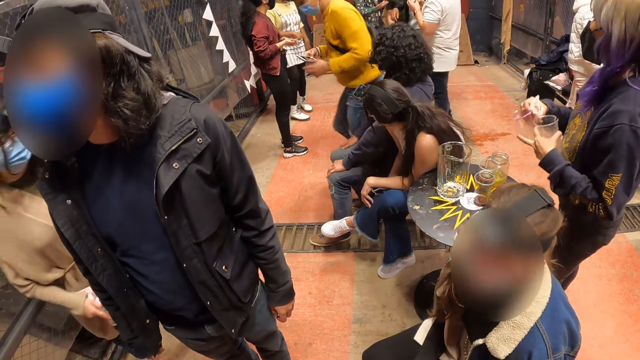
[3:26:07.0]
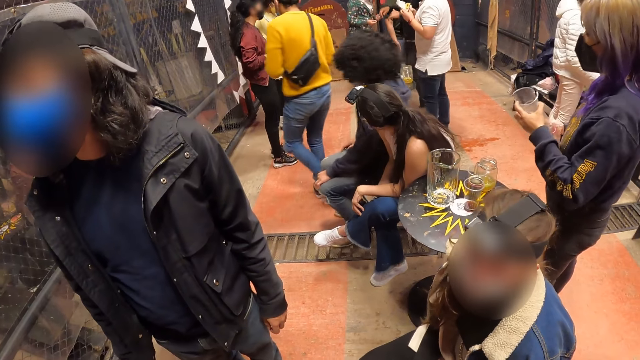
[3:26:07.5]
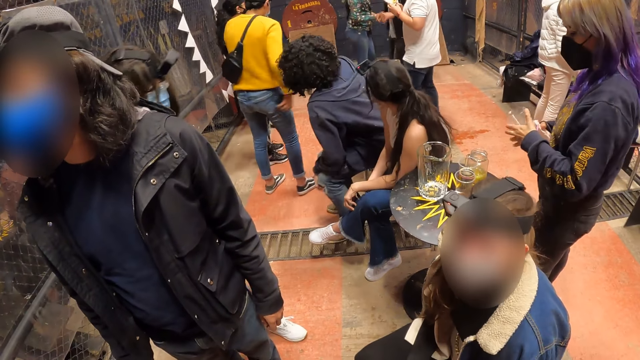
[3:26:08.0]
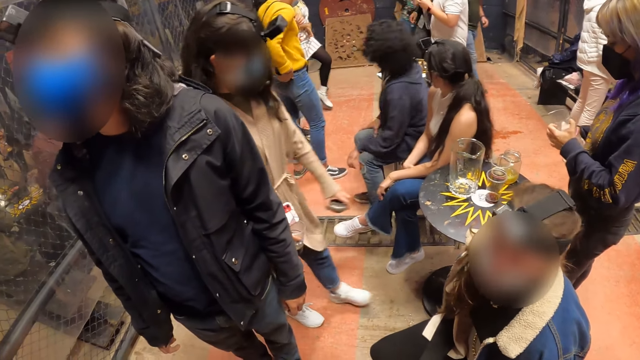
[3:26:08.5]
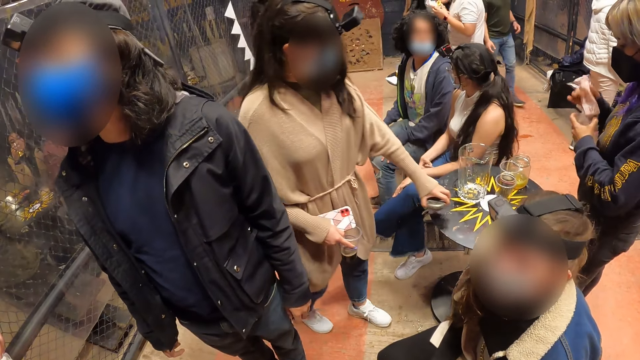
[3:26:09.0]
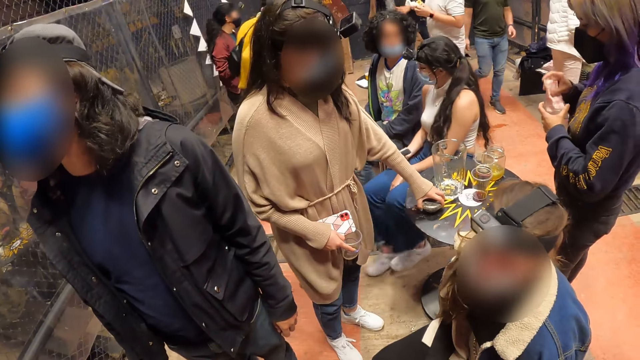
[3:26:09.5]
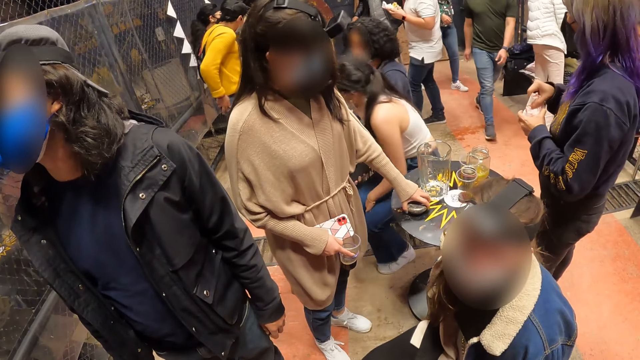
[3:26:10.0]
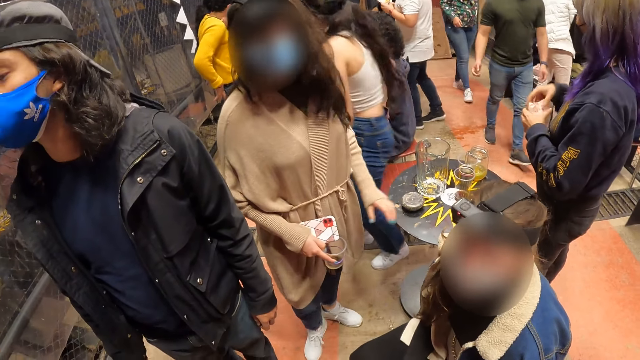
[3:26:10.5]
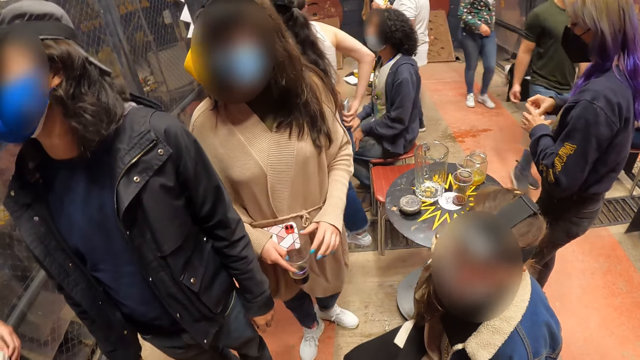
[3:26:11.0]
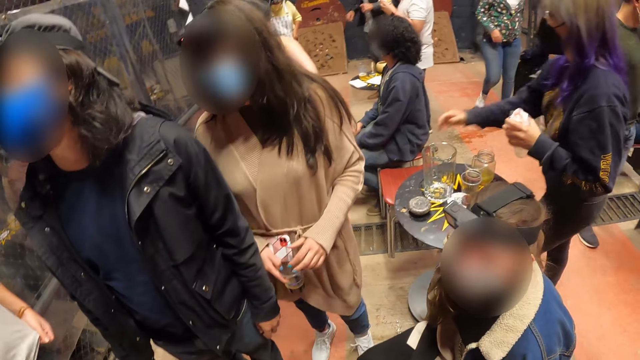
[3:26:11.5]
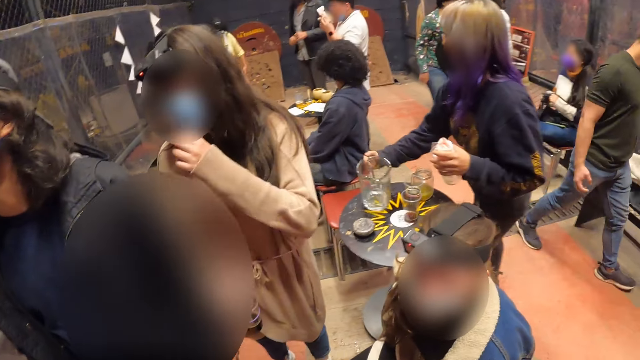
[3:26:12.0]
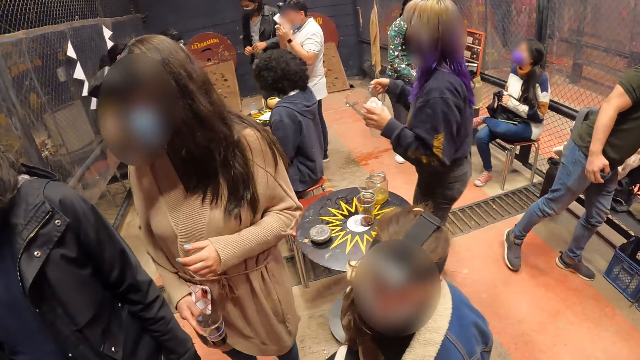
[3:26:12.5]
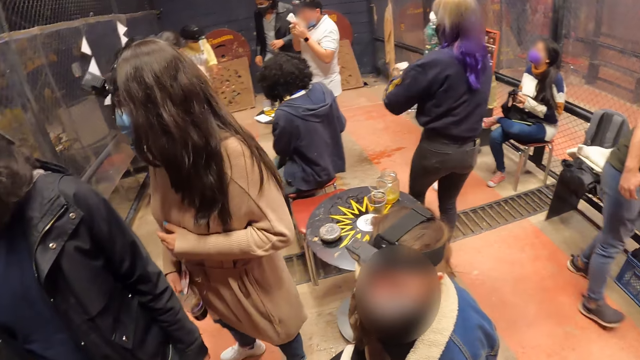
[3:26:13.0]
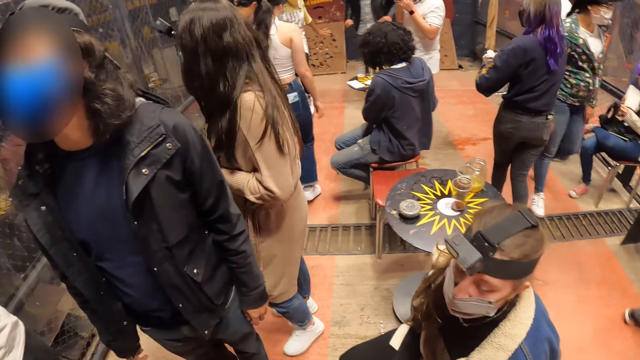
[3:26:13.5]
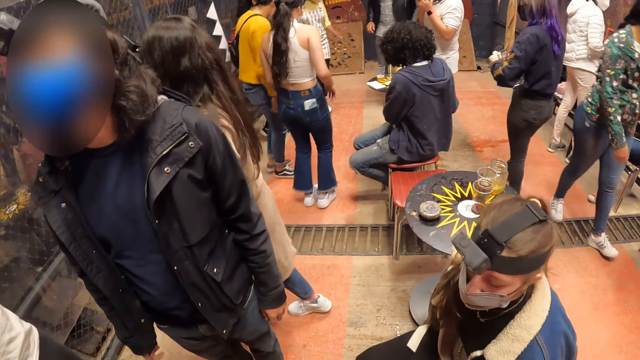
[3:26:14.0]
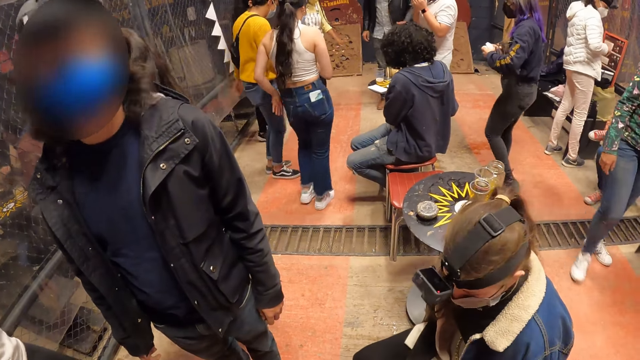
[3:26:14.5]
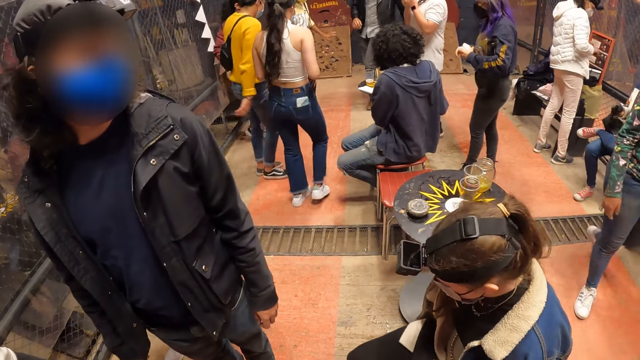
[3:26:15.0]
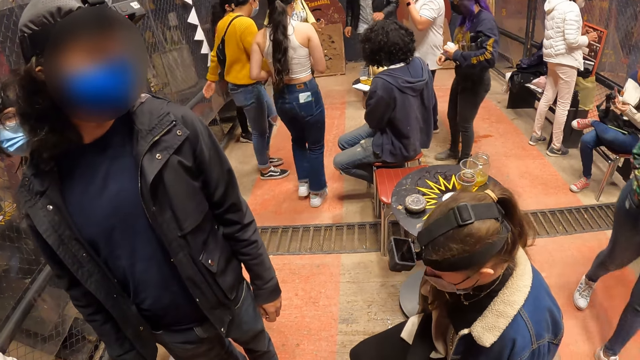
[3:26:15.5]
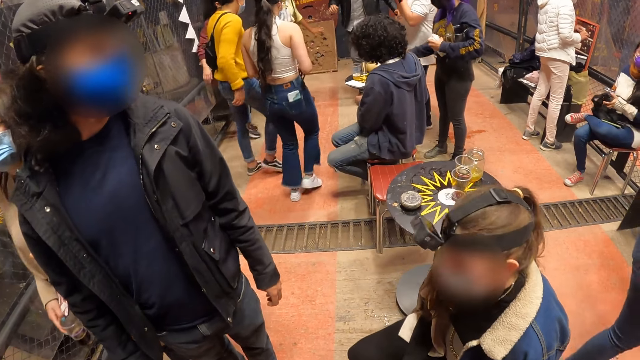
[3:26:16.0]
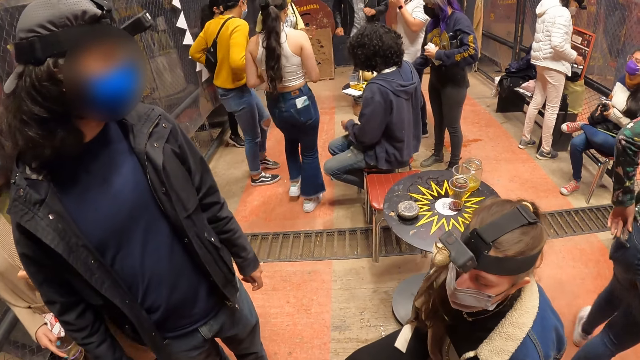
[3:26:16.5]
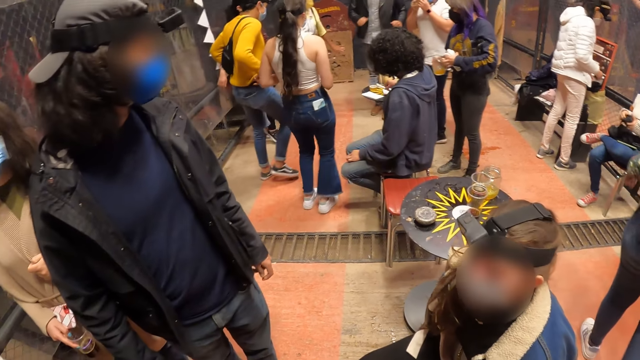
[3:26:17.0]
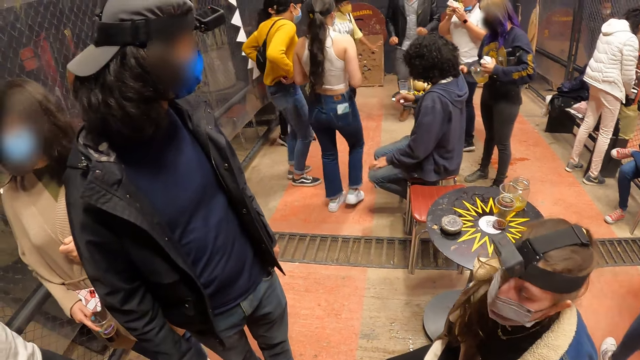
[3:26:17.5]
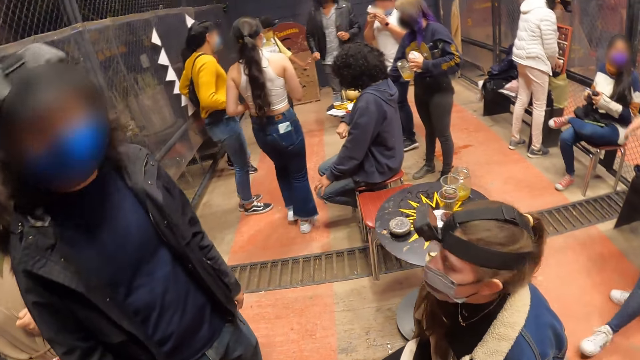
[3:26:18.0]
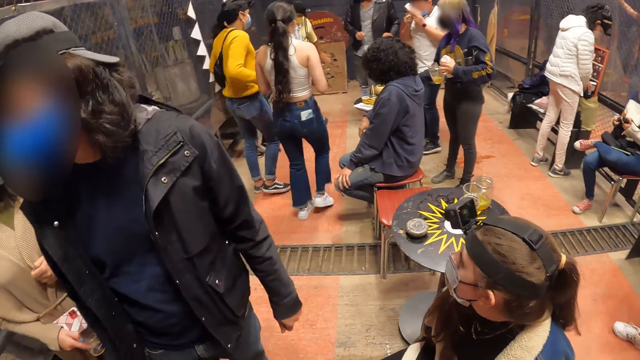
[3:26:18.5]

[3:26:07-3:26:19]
The woman drops a lid on the table with her left hand.

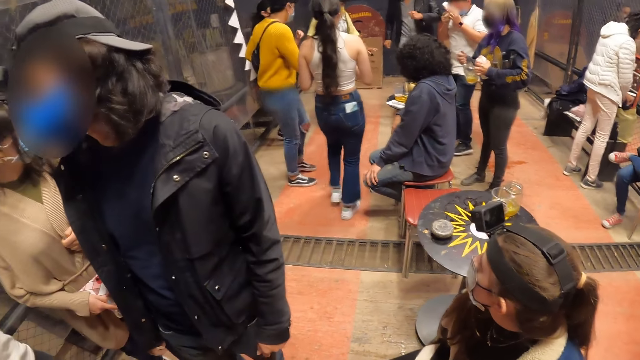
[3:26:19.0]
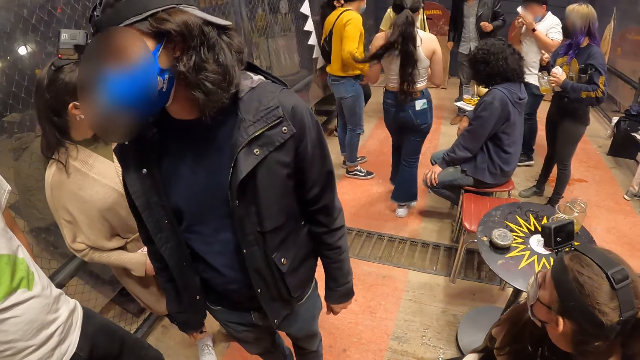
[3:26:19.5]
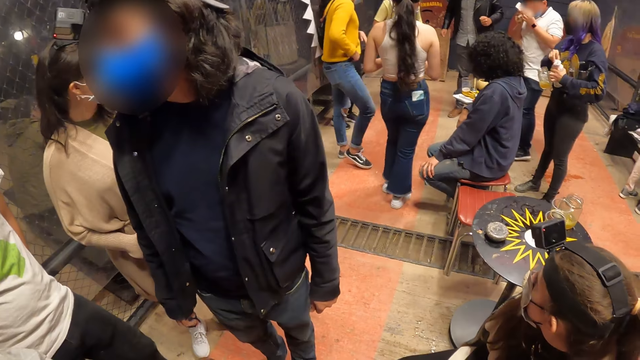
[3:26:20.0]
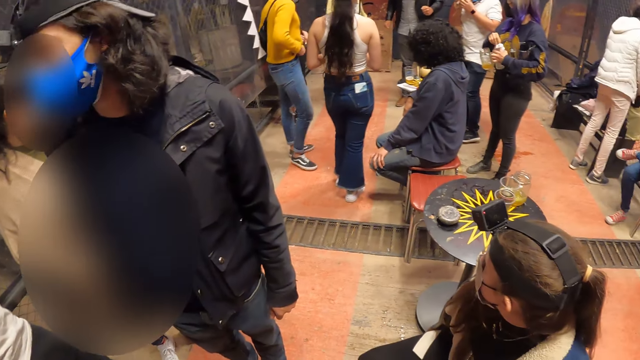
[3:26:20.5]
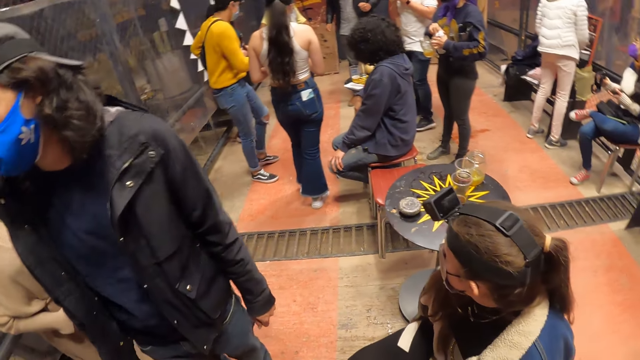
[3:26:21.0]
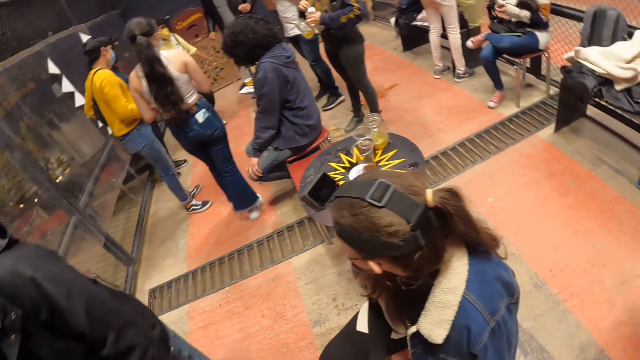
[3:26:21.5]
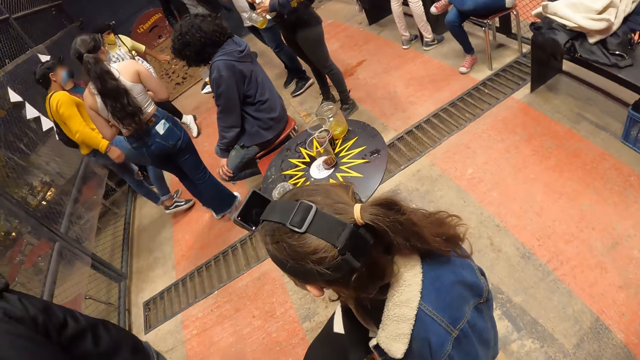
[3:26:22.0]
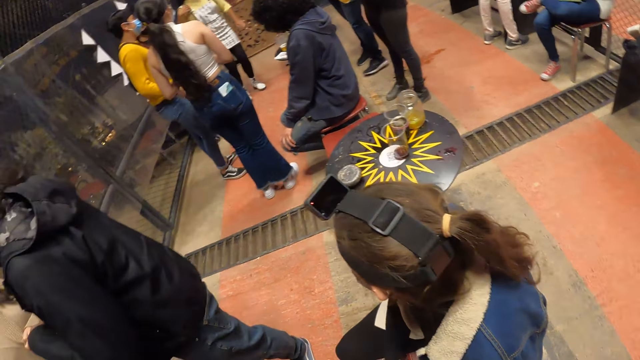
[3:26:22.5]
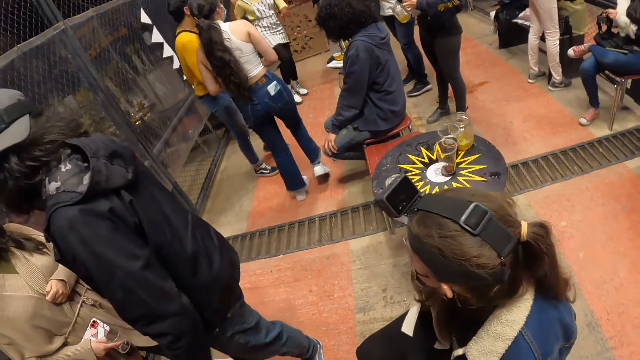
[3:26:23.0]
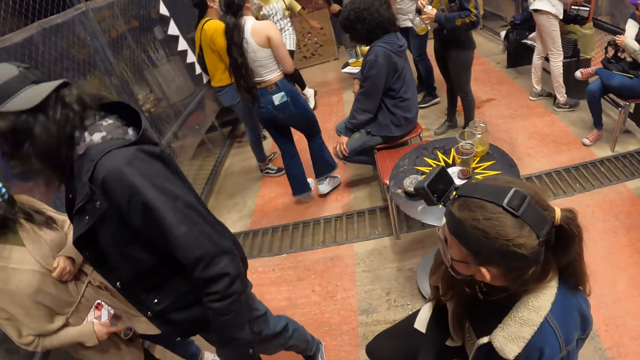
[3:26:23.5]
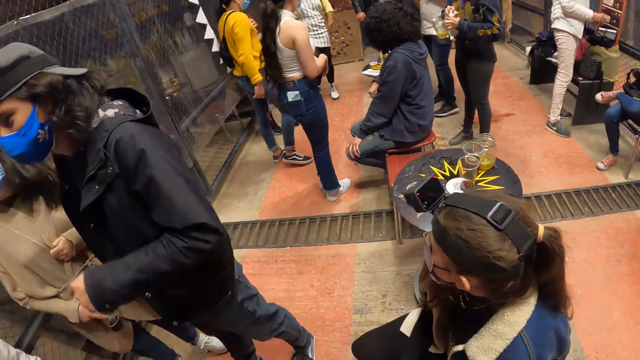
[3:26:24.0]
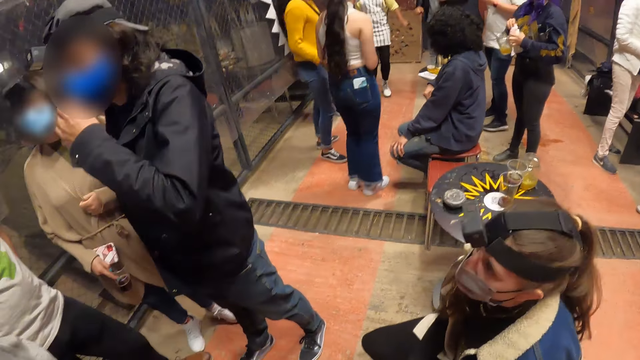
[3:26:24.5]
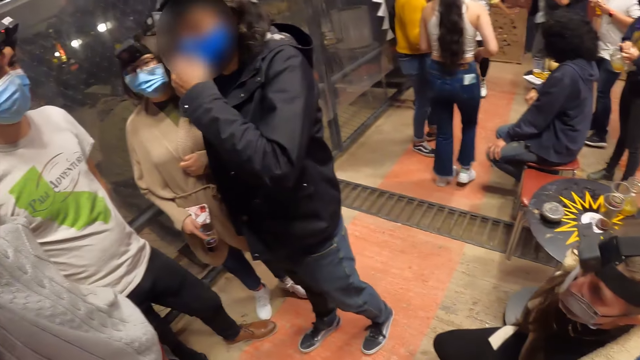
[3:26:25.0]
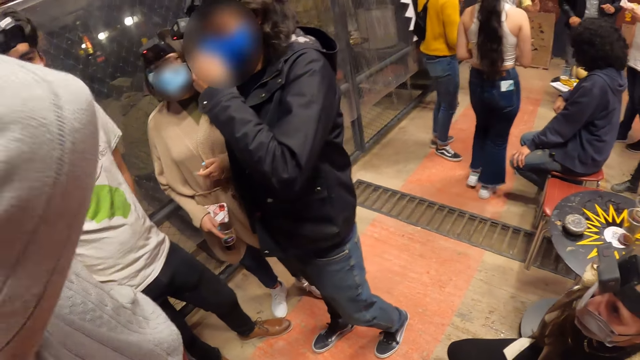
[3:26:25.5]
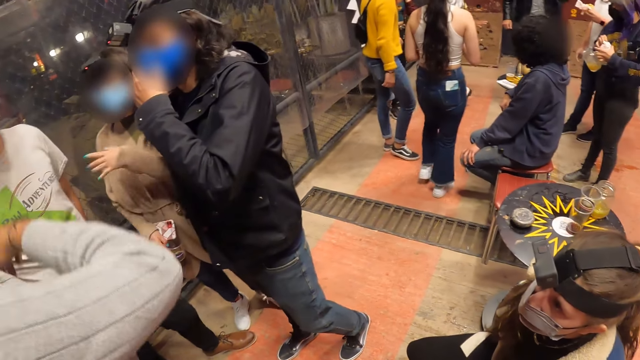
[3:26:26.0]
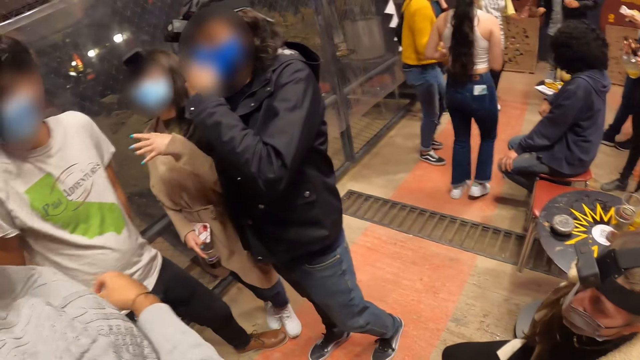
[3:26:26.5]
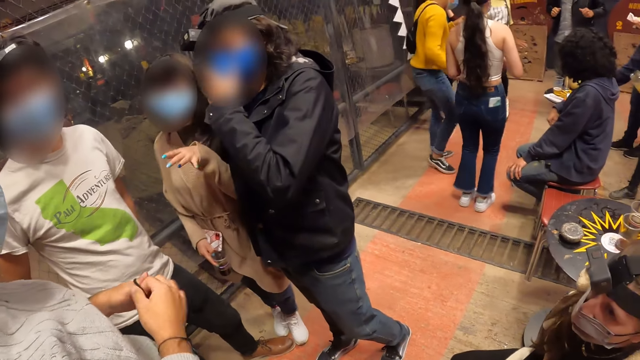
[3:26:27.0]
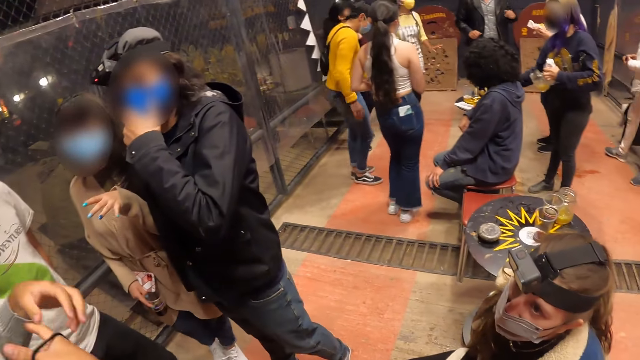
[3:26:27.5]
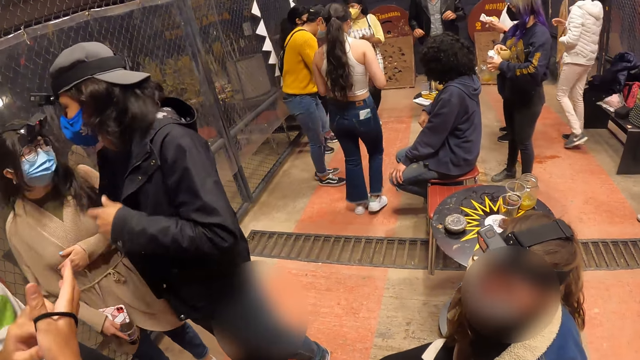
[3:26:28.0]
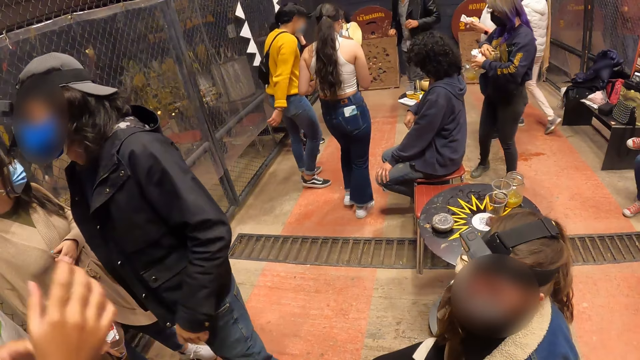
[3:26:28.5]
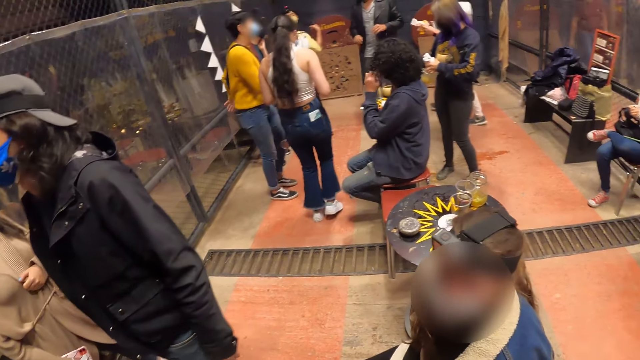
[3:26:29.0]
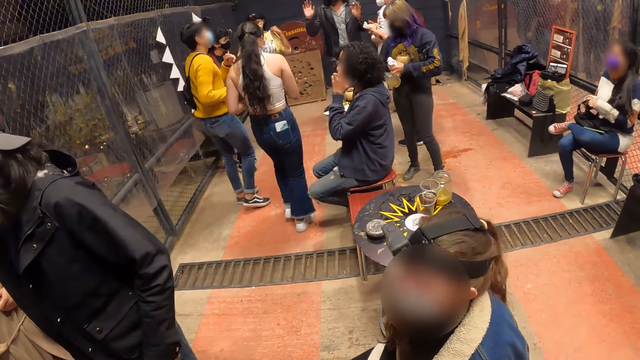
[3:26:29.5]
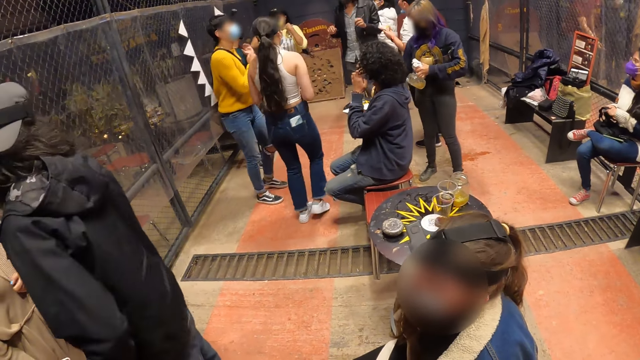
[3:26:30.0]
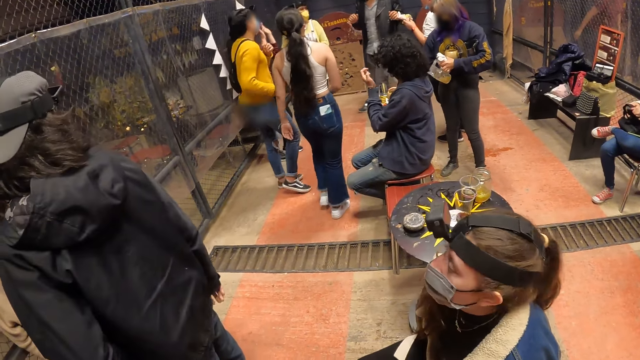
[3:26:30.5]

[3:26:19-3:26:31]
The man adjusts his nose mask with his left hand.
